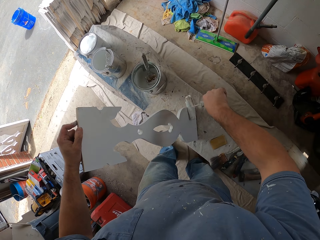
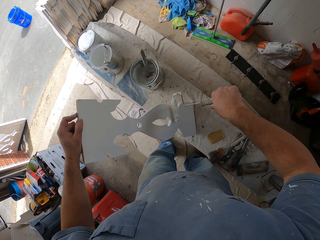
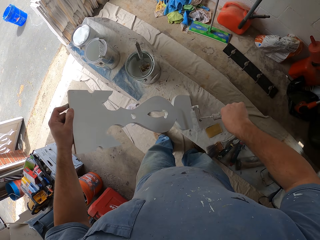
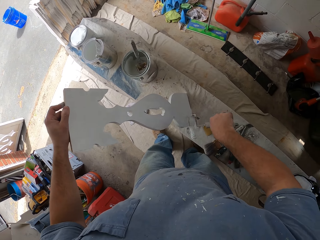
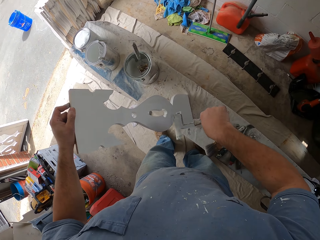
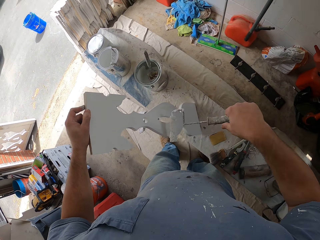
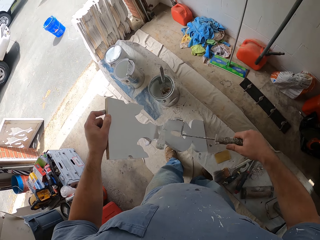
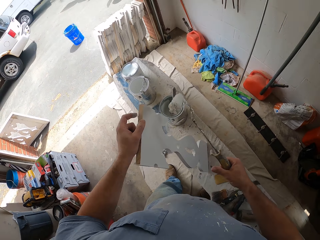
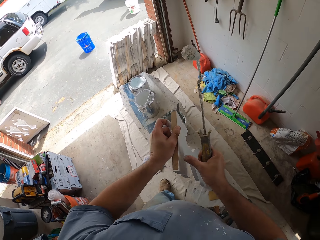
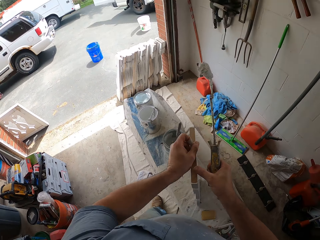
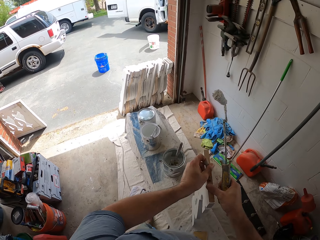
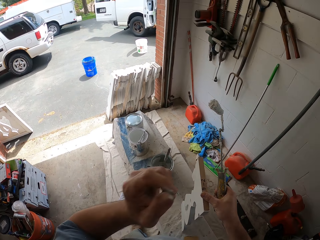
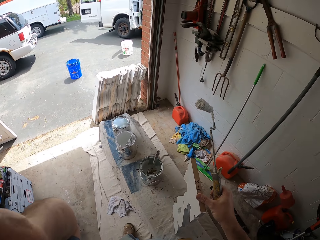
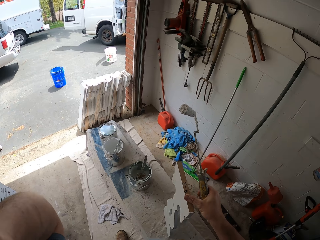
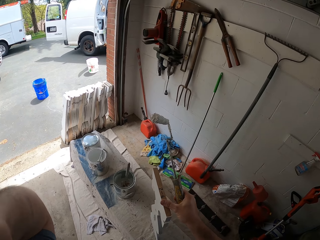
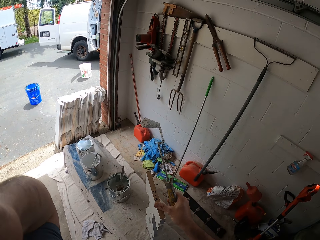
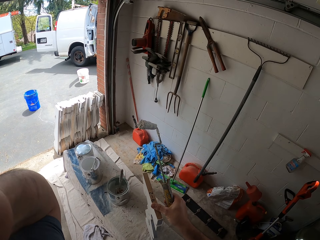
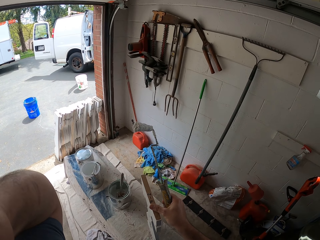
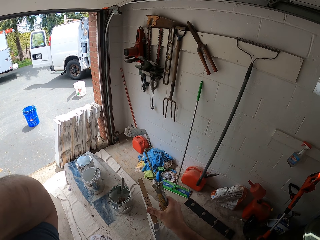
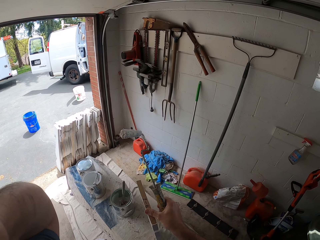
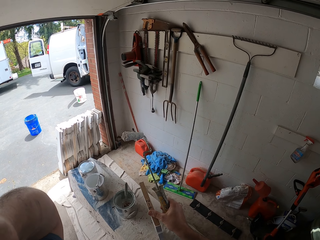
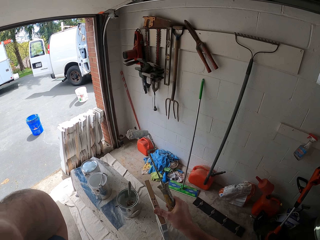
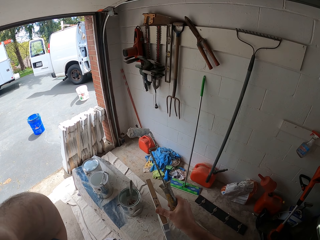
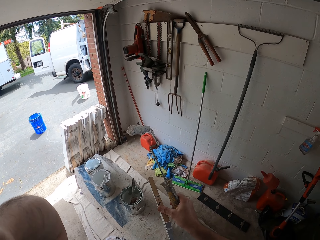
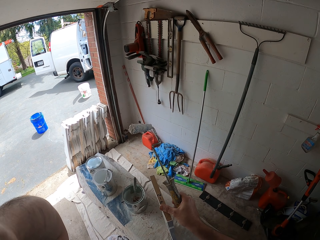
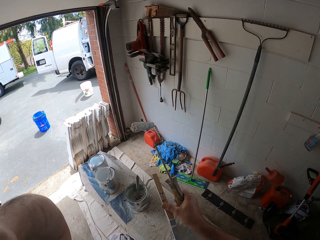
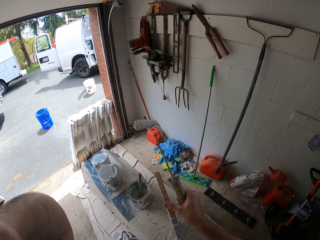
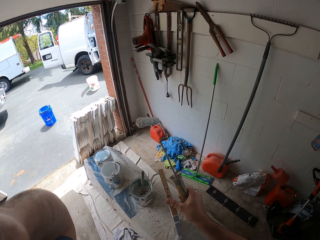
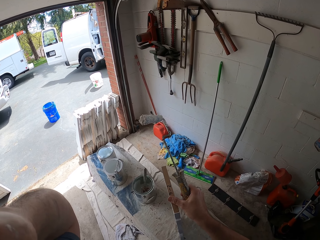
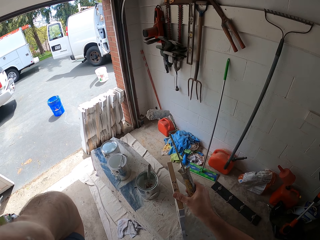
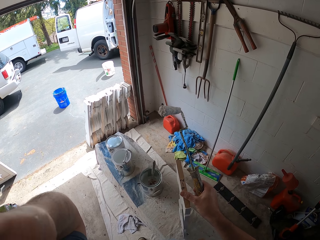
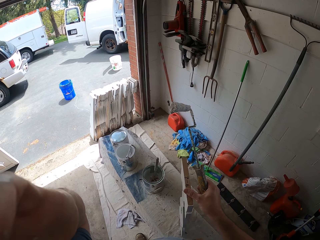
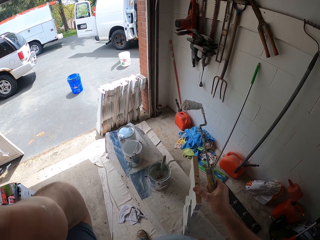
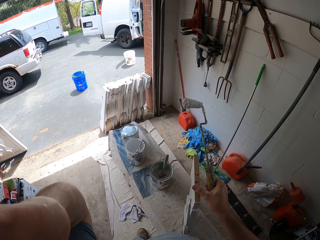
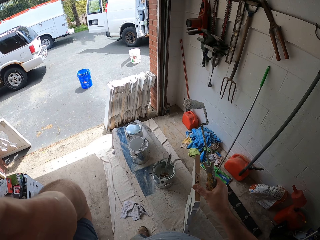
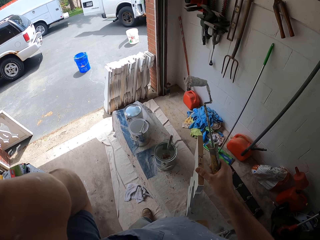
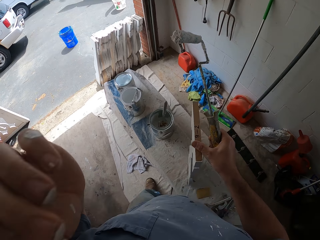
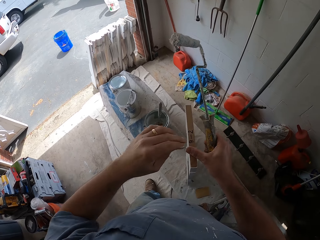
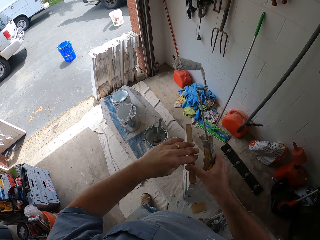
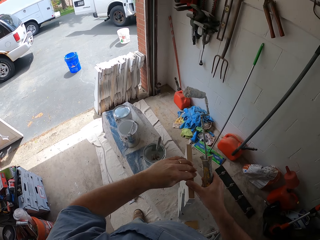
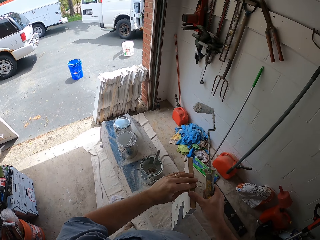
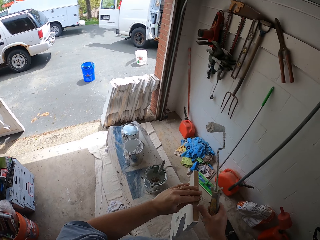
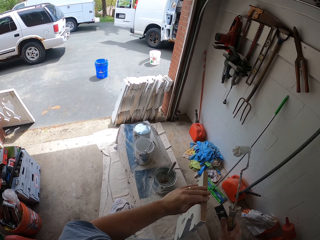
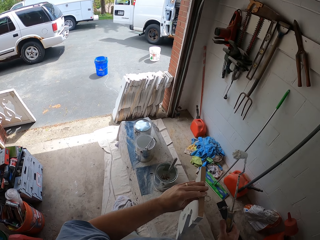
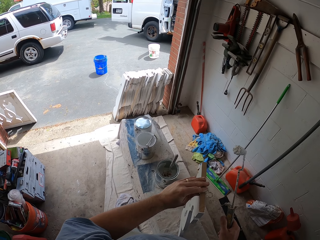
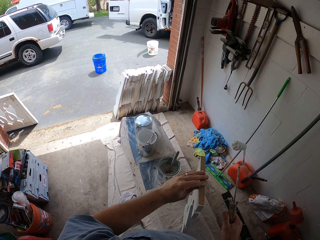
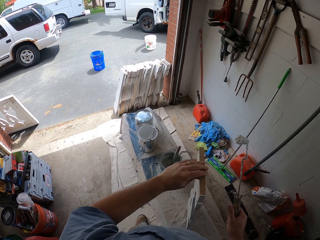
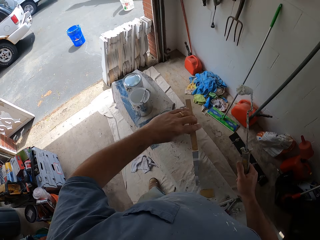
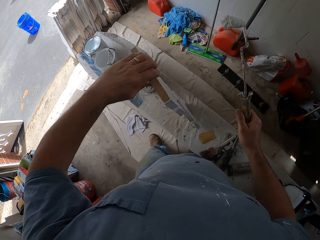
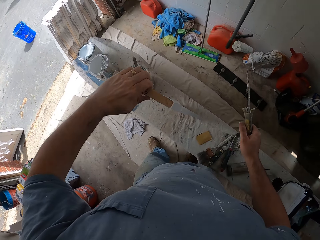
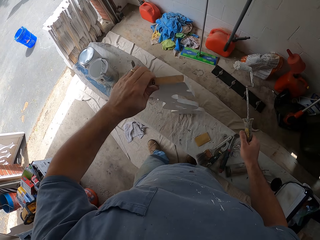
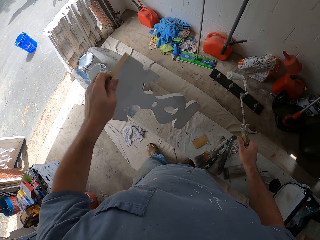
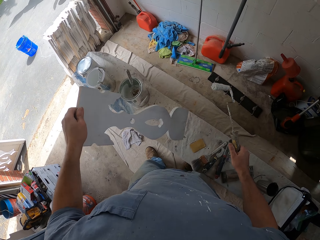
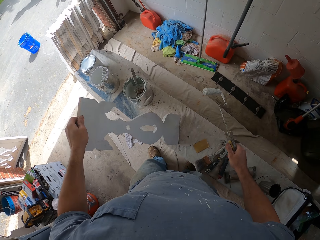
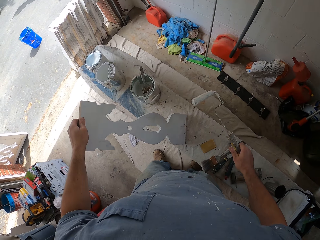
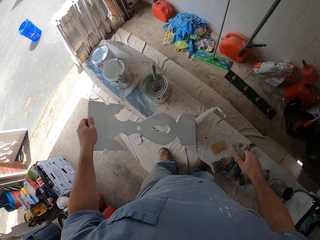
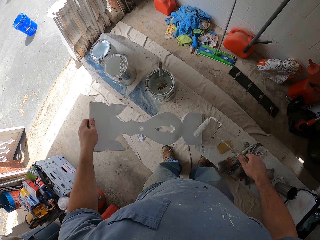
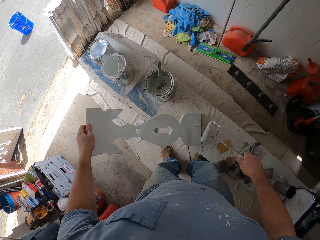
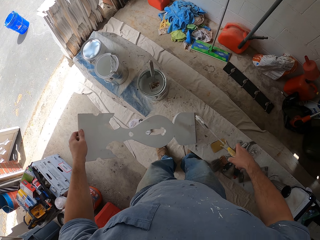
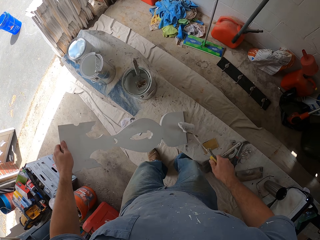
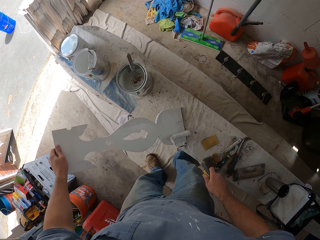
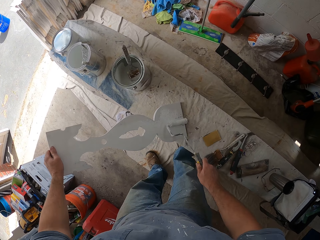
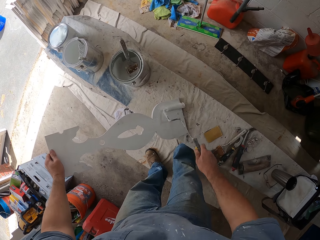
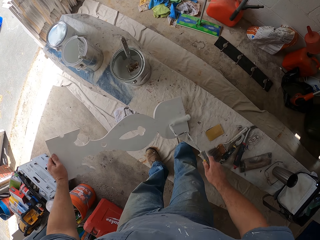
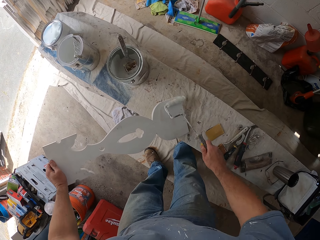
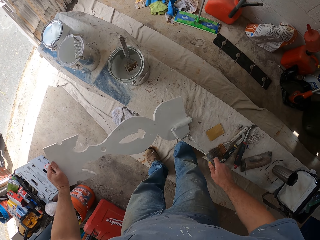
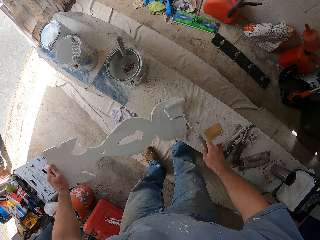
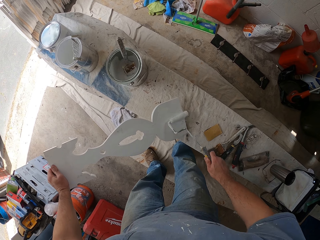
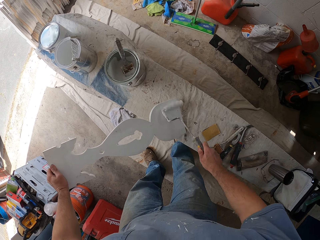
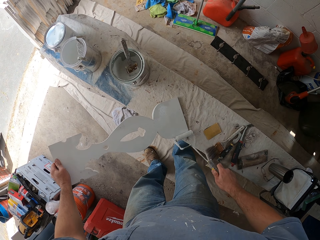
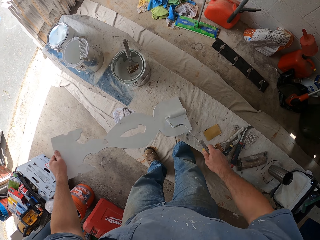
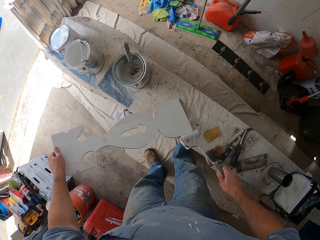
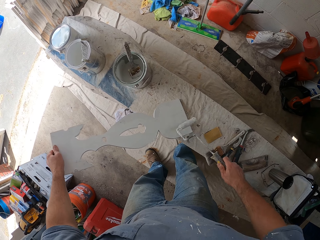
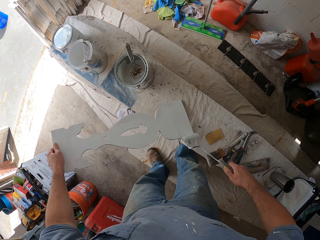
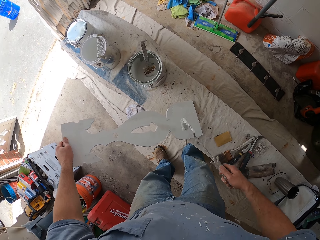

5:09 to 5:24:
The camera wearer holds the shaped wood using his right hand. He switches the wooden piece from his left hand to his right hand. He touches his face. He holds the shaped wood using his left hand. He switches the wooden piece from his right hand to his left hand. He turns the wooden piece on the bench. He paints the wooden piece with the paint roller.

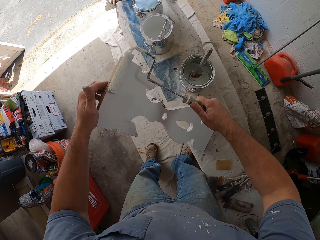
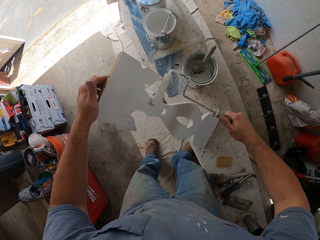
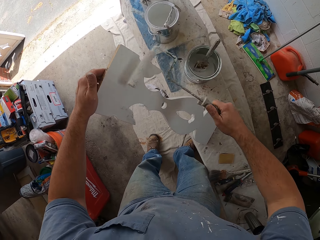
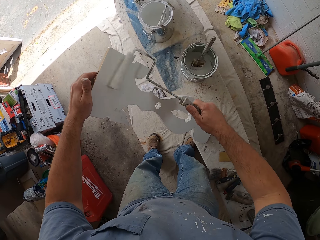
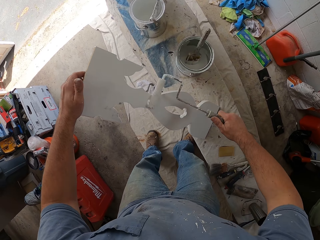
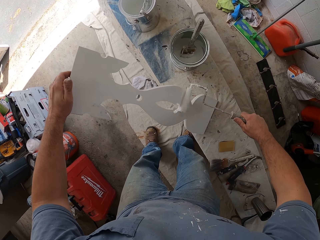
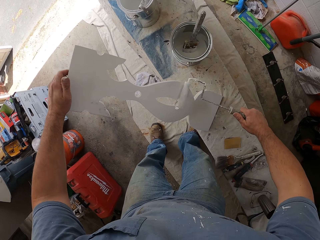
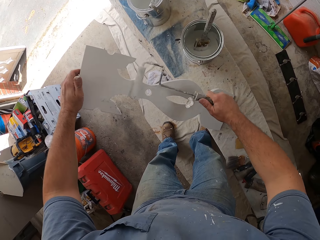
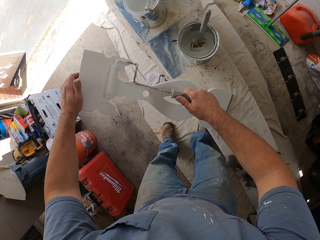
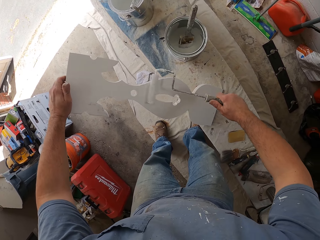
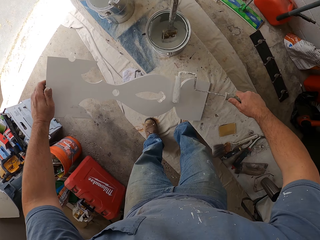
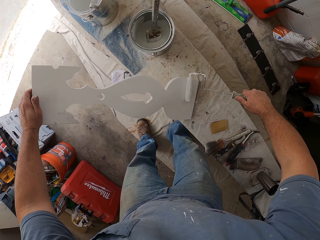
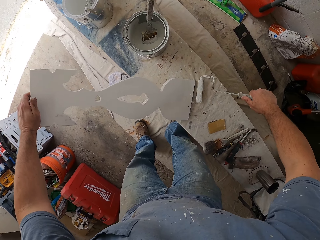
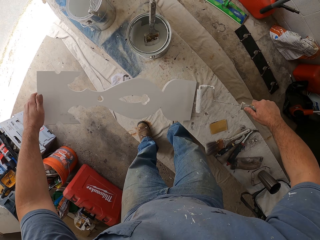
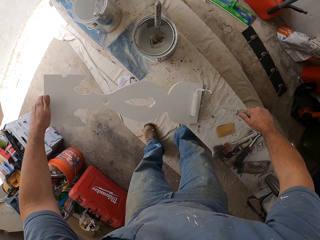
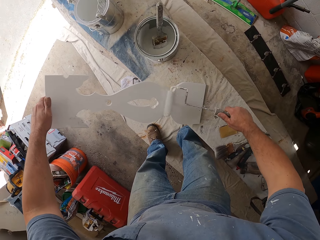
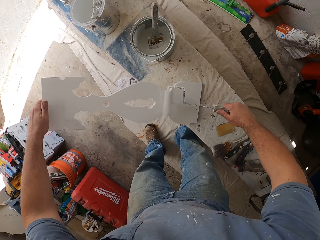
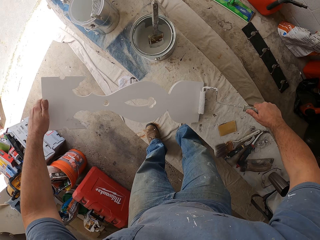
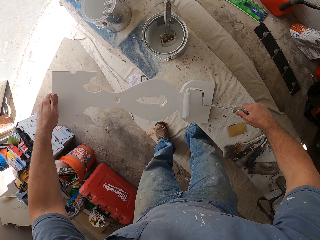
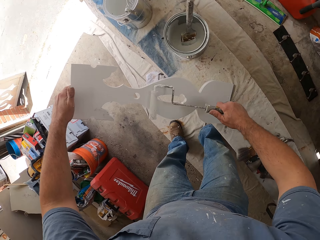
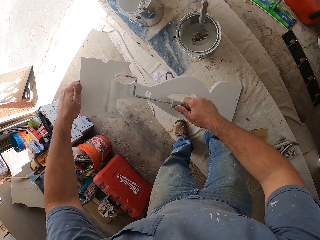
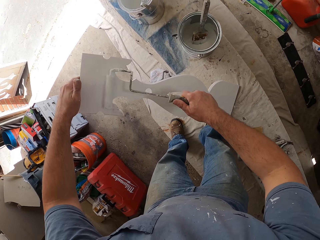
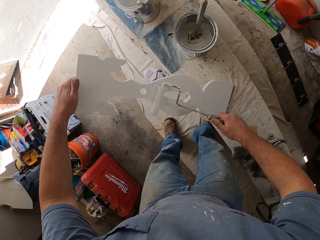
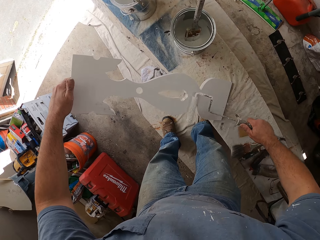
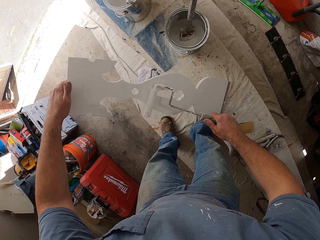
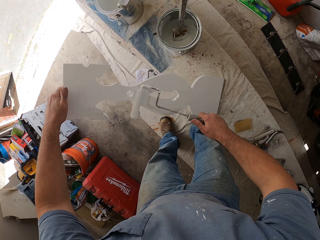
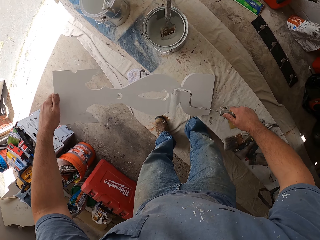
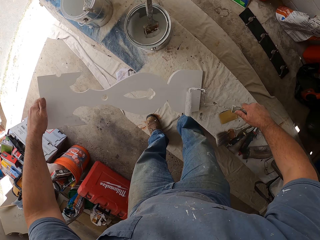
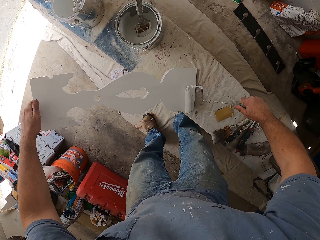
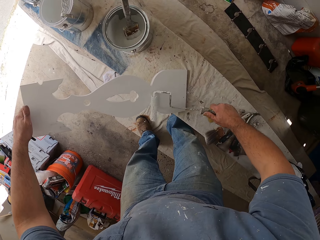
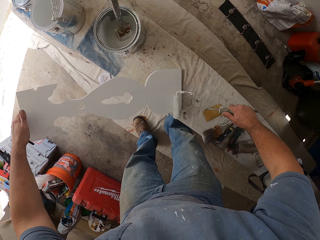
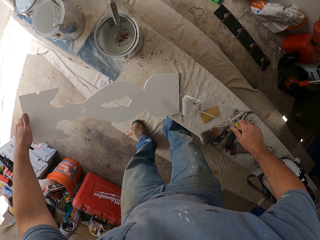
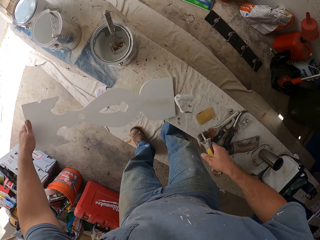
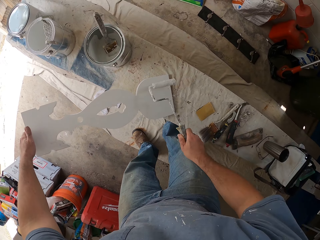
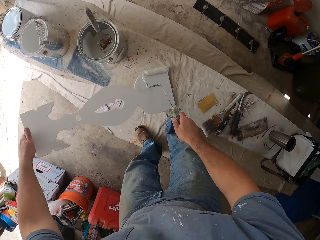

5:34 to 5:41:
The camera wearer turns the paint roller. They paint the shaped wood using the paint roller.
